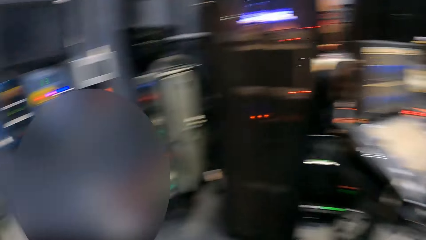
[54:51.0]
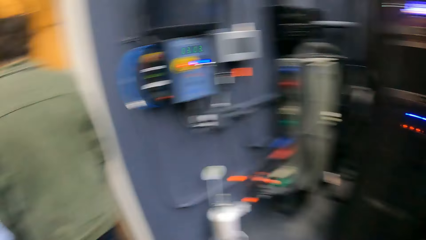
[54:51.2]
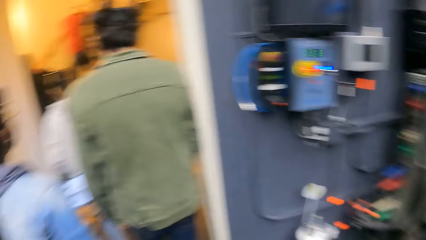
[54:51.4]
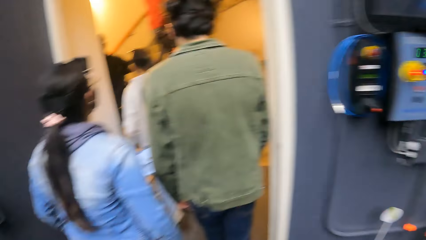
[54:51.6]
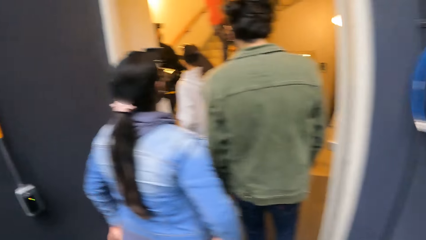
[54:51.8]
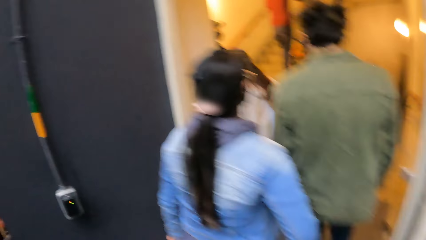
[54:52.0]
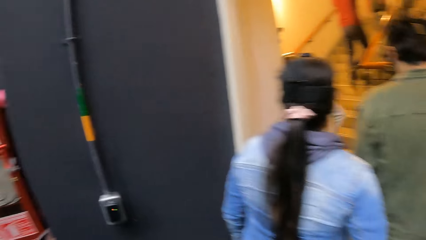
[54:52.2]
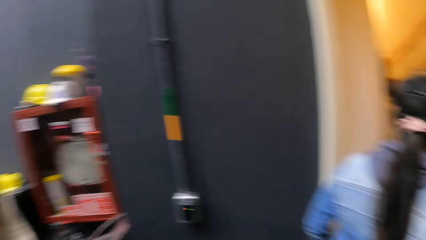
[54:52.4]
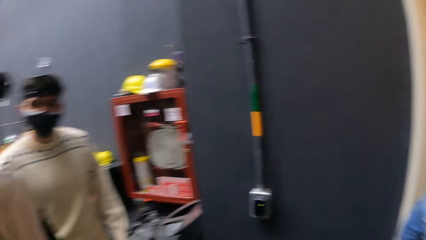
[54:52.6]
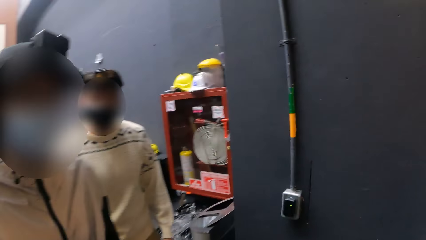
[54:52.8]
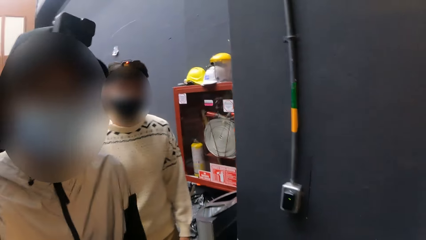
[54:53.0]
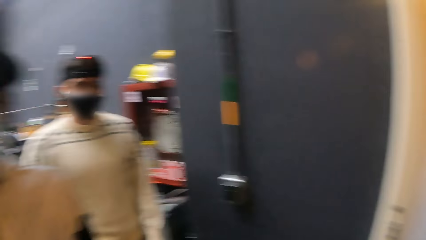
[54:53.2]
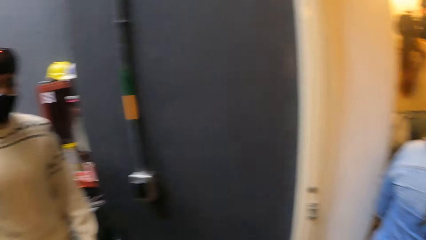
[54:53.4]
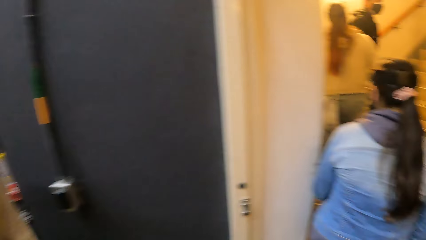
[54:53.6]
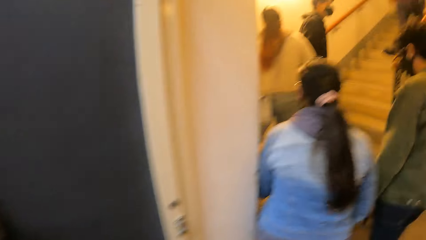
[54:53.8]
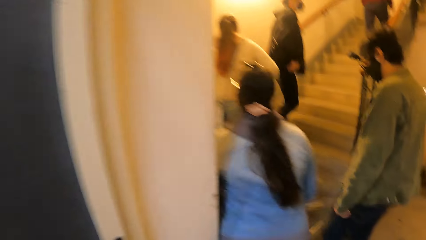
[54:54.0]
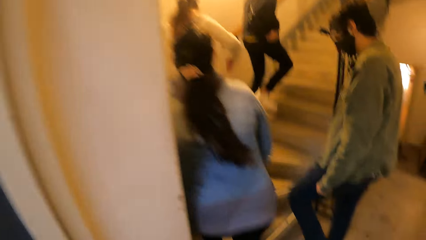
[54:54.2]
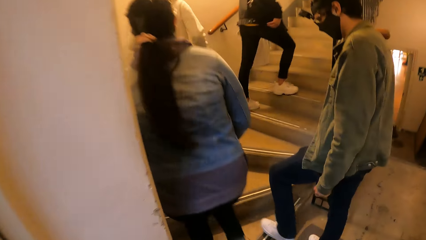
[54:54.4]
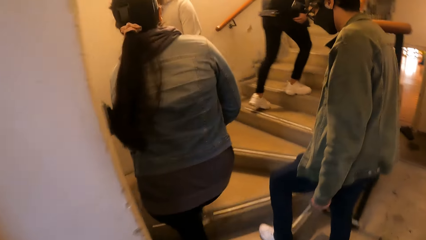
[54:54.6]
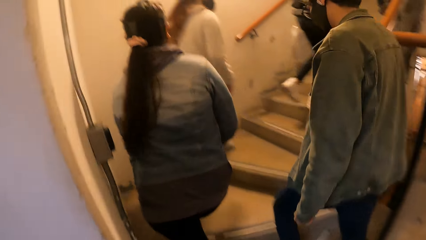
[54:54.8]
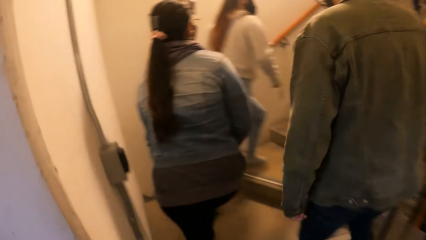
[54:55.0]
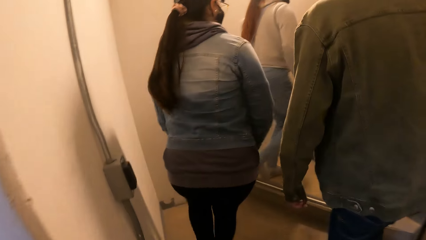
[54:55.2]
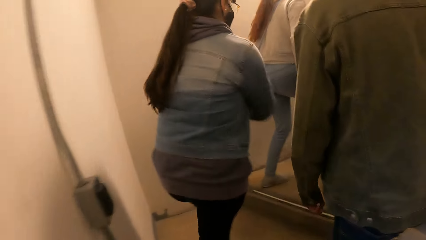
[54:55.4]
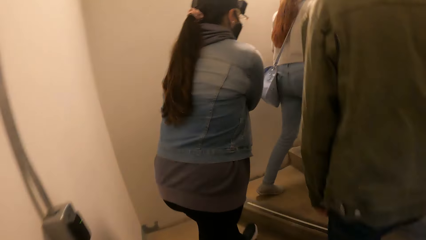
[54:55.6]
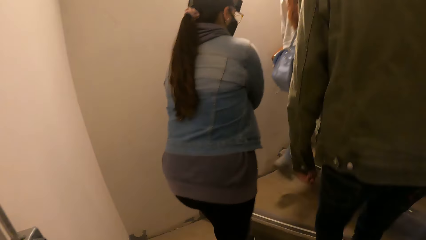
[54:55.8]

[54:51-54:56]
The camera wearer turns around. A woman walks on stairs. The camera wearer climbs a flight of stairs with a group of people.

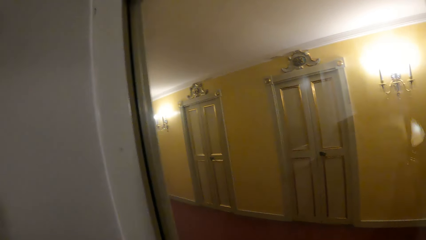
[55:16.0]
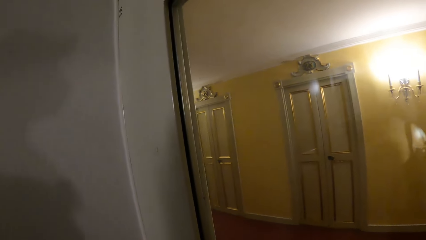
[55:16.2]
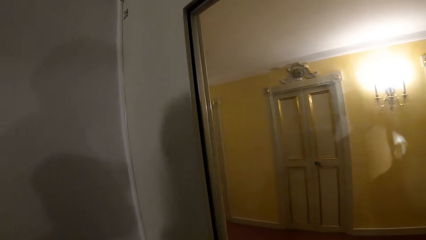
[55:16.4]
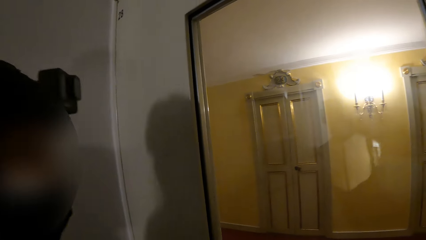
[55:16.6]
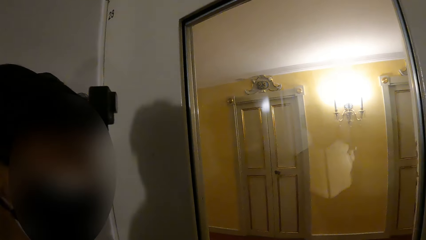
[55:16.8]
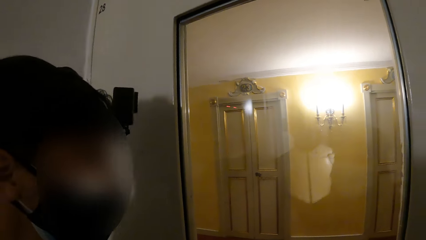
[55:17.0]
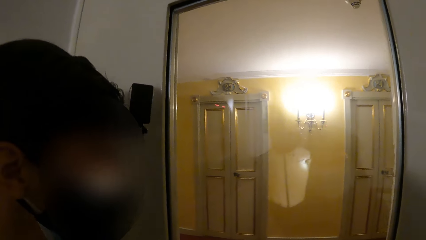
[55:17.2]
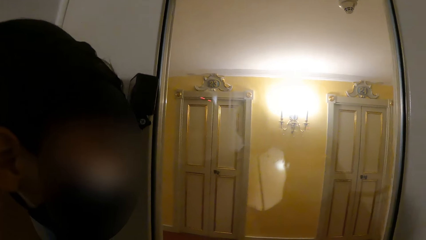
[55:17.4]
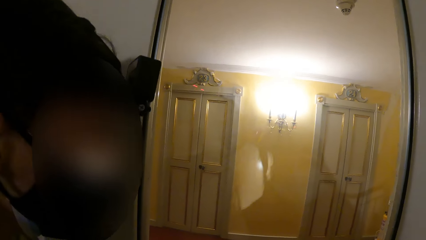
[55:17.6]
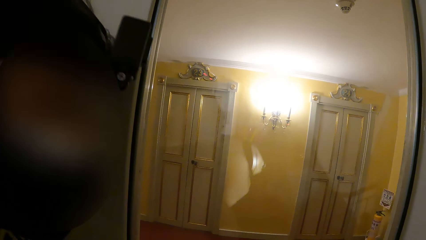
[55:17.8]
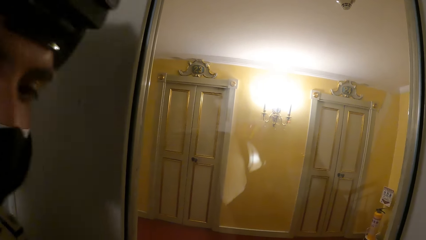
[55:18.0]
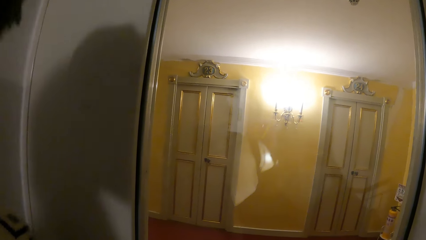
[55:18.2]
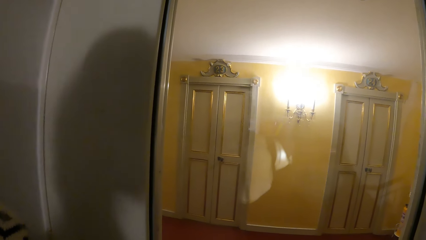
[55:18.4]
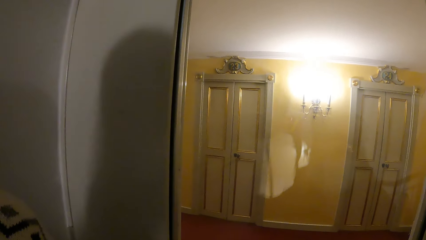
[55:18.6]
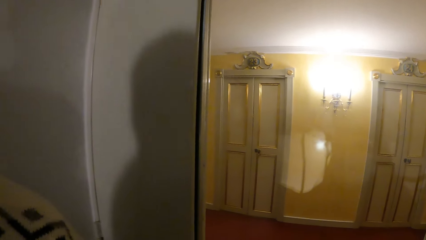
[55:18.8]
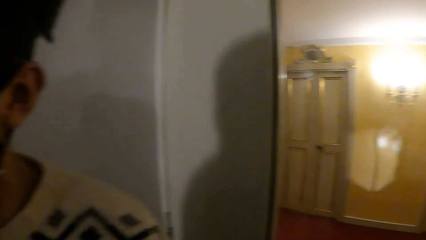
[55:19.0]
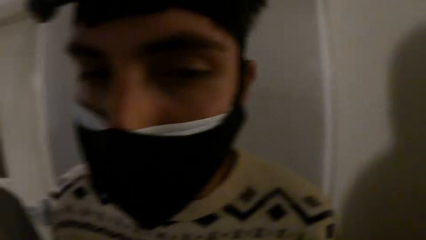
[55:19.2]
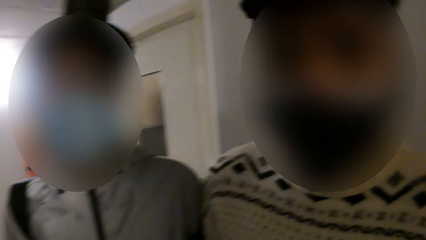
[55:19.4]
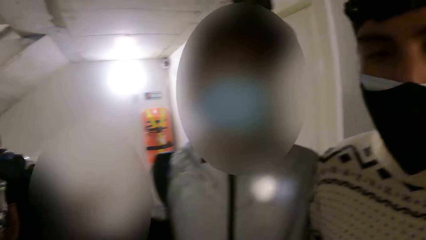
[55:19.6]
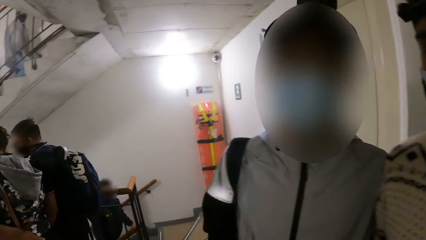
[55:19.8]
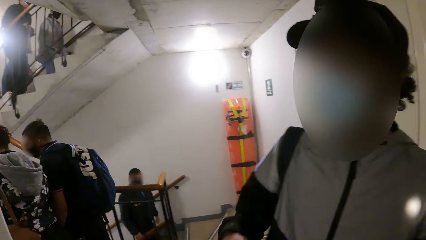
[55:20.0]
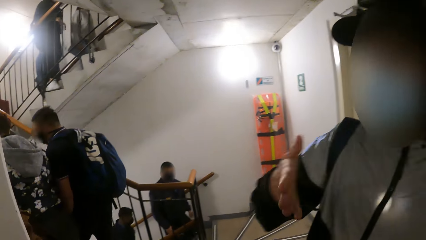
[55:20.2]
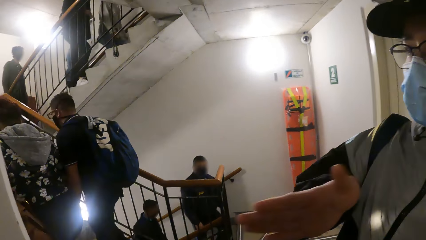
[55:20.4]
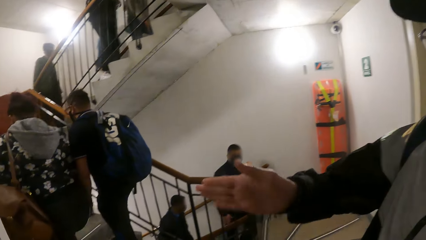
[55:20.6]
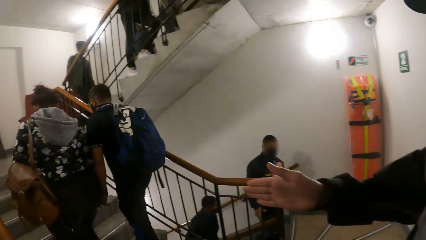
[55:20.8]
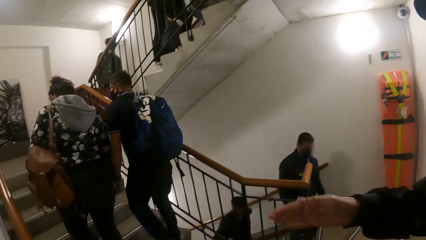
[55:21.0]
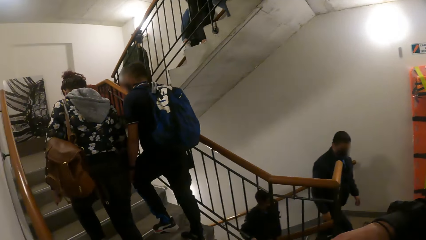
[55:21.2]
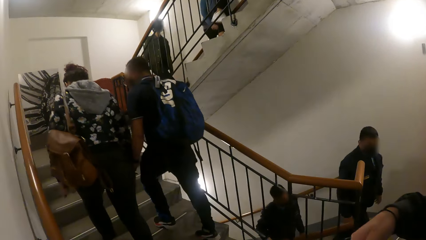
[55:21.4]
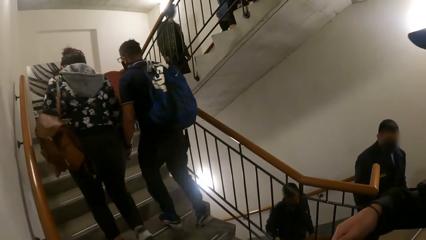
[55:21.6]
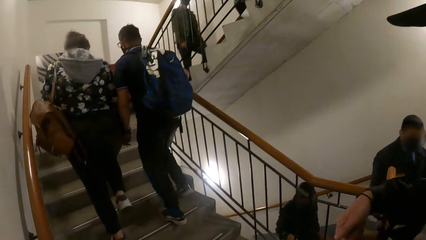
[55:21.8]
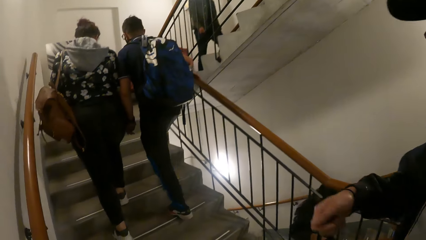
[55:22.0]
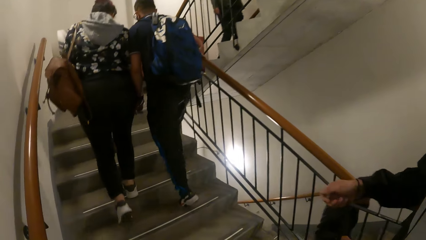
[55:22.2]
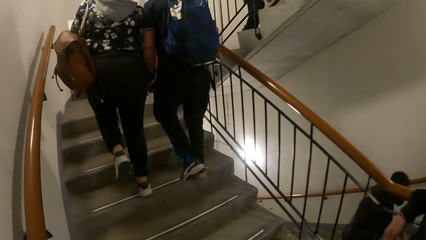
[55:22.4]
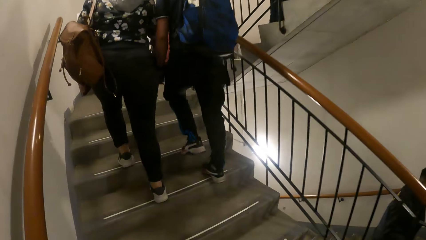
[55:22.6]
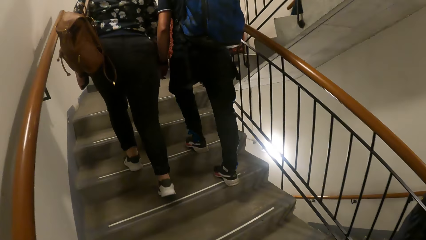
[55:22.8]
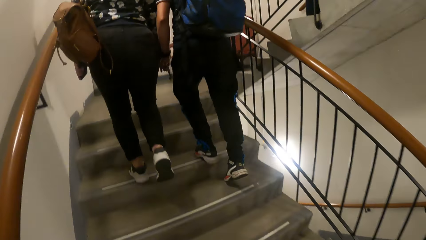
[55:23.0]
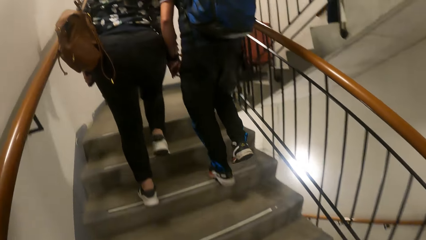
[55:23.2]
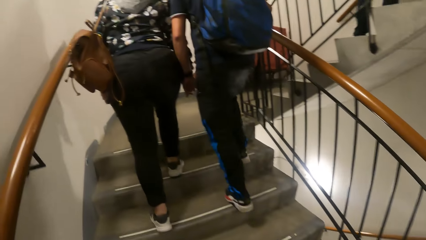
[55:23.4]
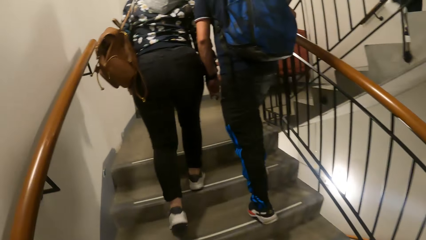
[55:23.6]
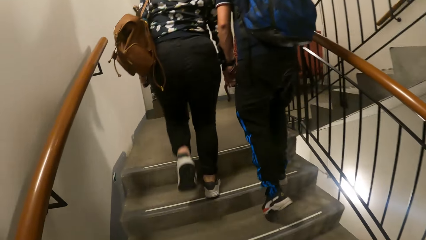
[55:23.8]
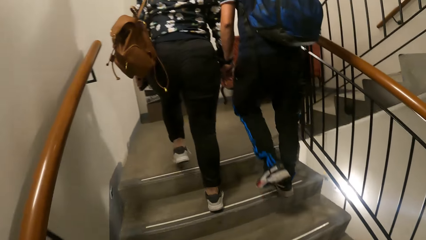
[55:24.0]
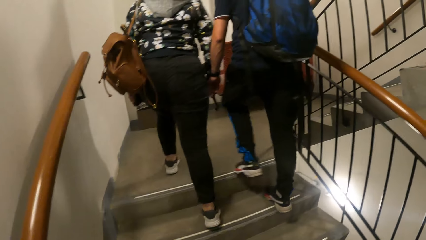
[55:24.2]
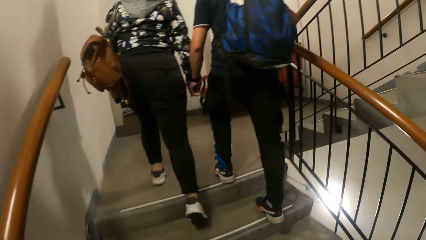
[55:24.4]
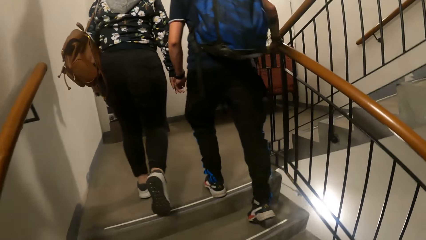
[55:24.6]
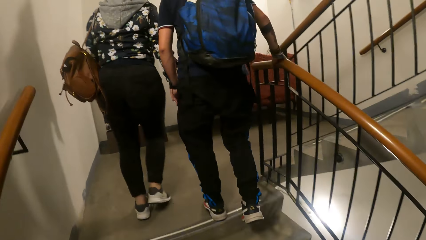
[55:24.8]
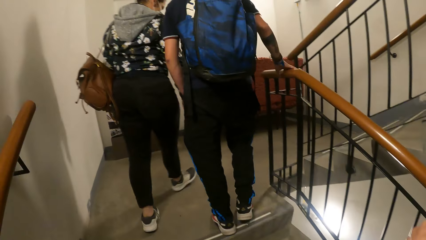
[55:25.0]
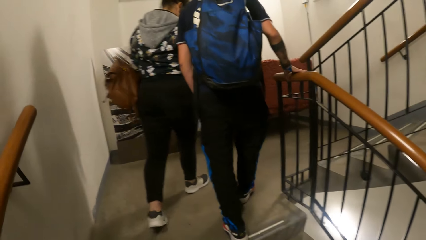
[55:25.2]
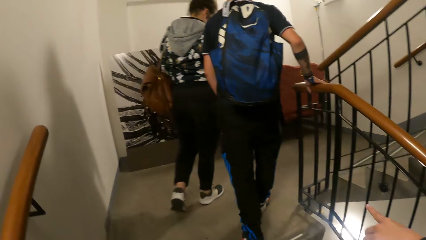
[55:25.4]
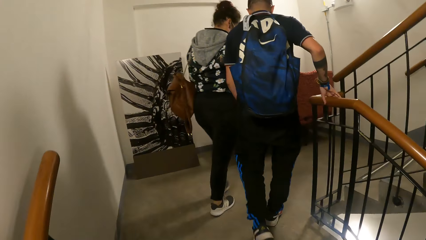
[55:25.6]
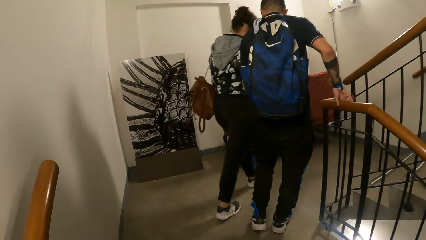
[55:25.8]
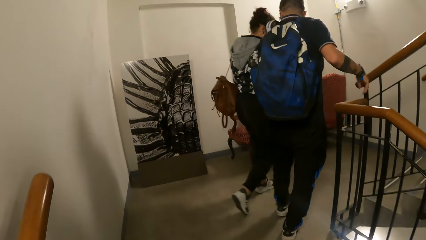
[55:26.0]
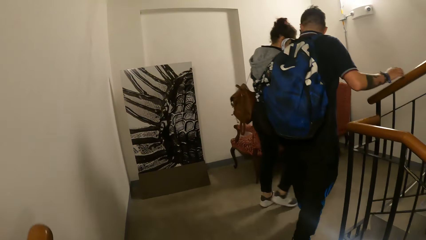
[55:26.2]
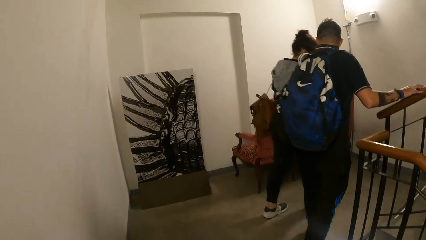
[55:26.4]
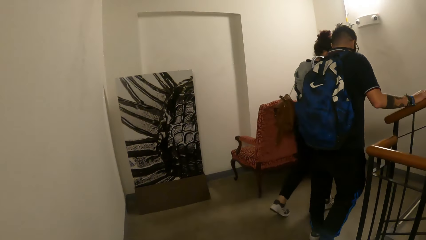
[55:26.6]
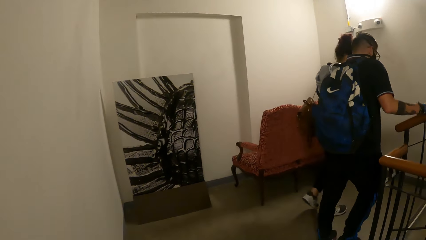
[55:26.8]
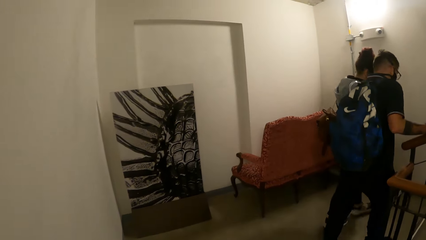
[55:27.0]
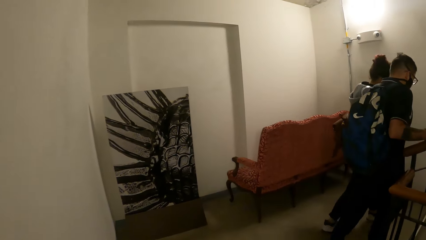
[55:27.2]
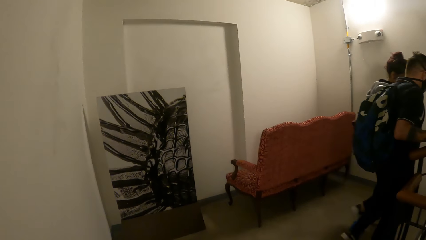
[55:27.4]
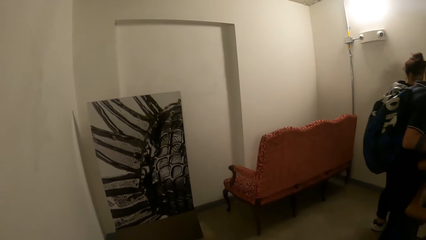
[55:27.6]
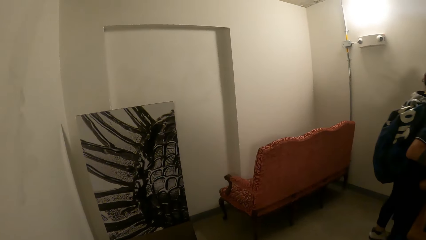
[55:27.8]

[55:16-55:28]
A man looks around. The man gestures with his right hand. The camera wearer turns around. They walk around.
